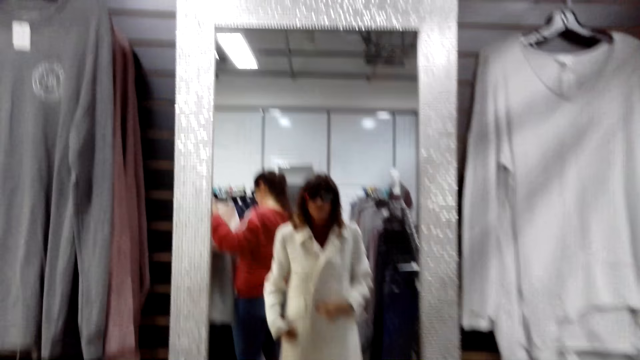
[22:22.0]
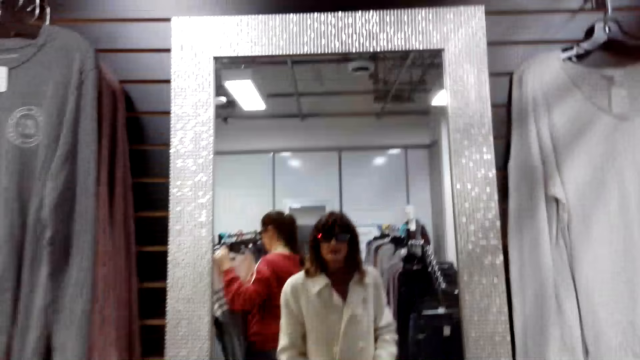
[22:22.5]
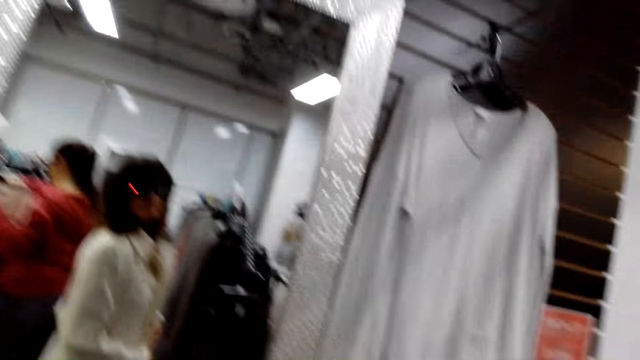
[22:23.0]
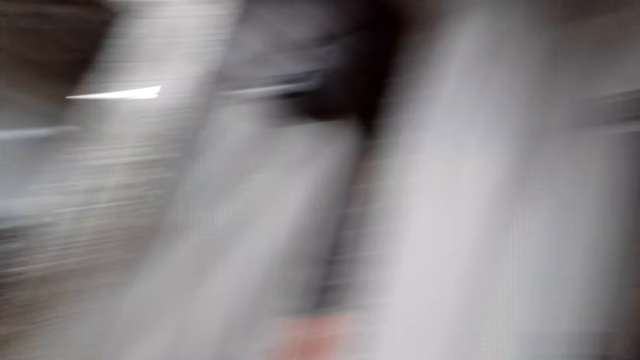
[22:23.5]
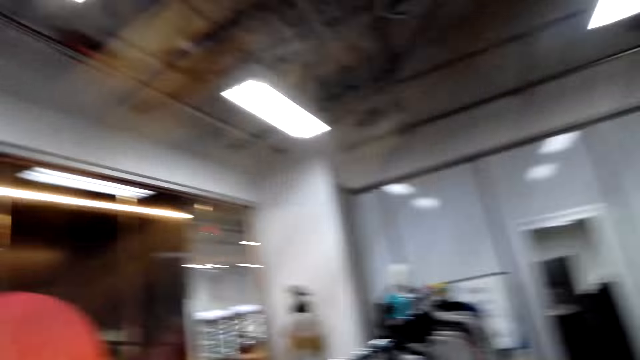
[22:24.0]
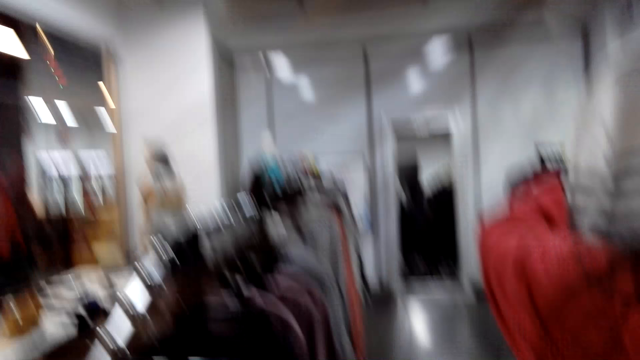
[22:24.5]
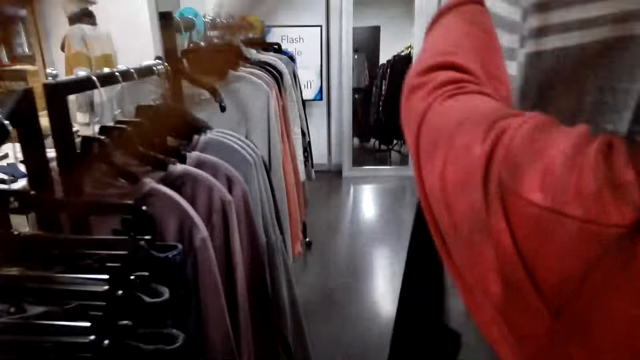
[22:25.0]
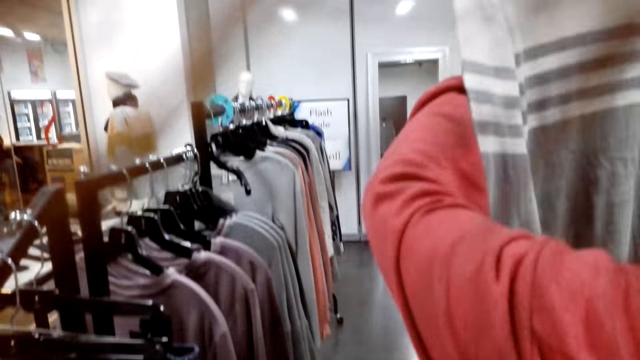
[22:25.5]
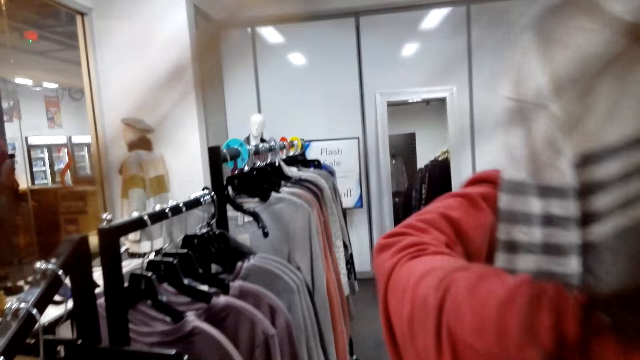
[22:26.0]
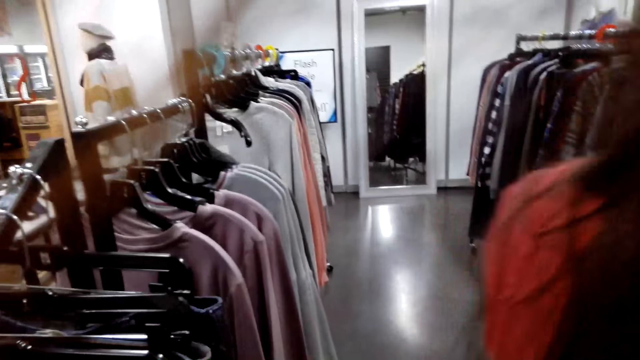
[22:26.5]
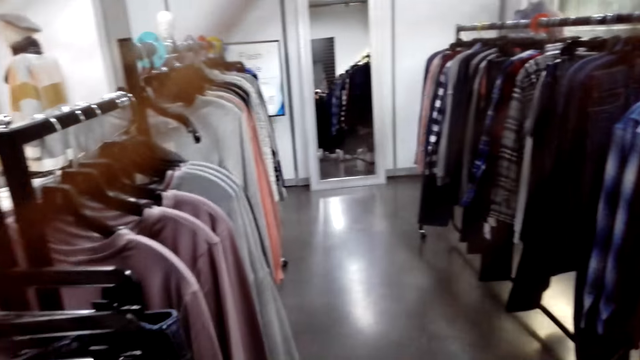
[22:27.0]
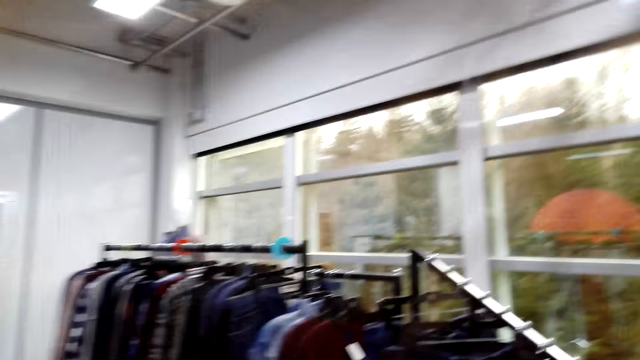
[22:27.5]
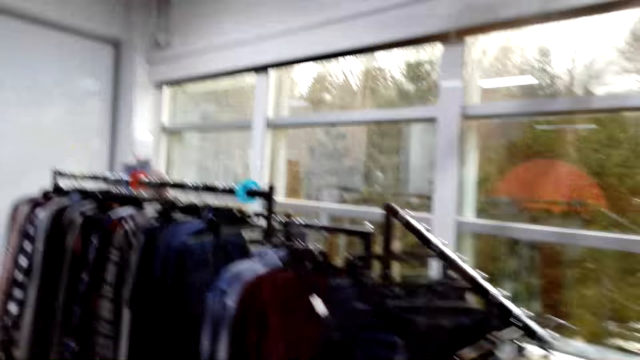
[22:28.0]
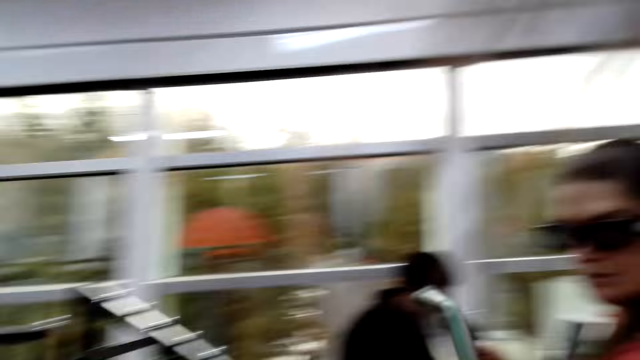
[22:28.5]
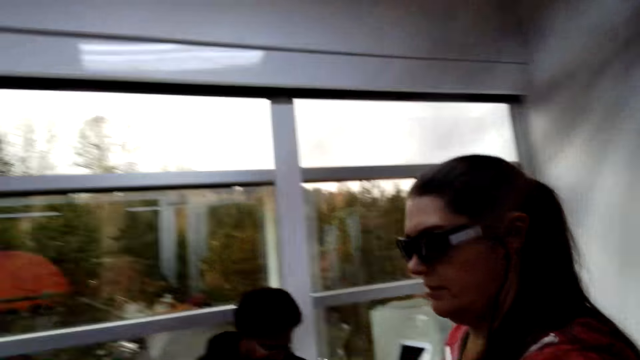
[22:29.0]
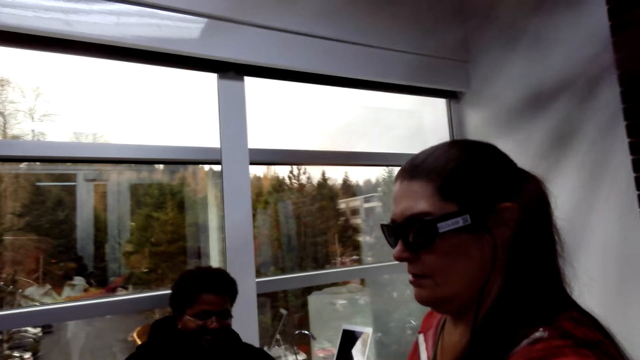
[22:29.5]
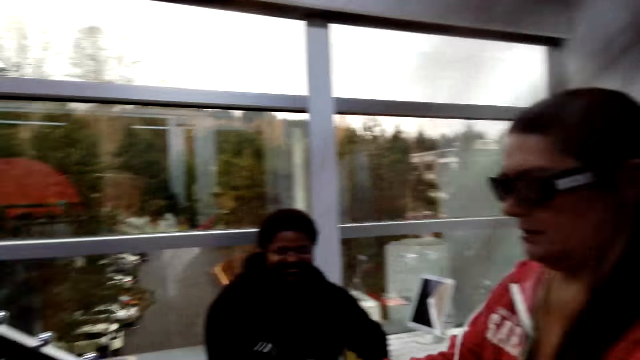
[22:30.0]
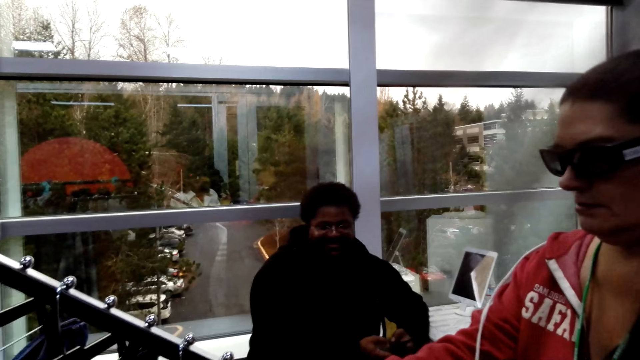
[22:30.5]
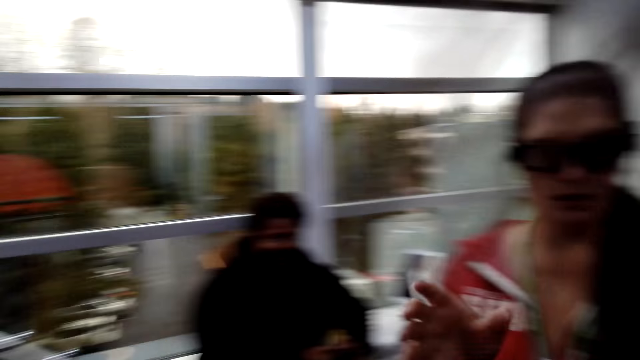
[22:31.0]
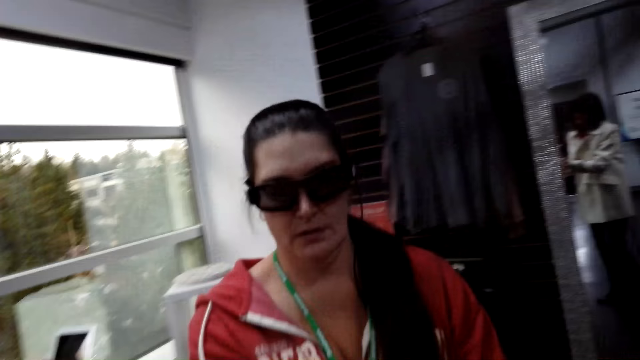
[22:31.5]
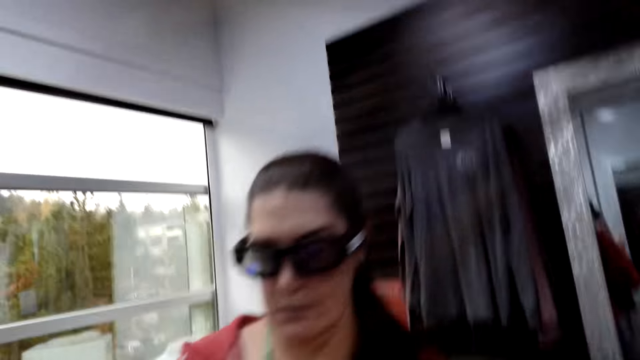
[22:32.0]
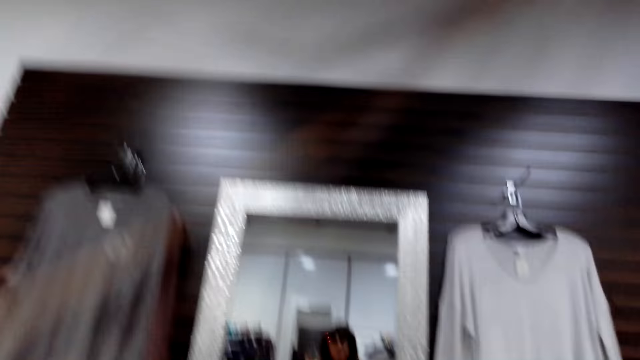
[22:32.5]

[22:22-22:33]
The camera wearer stares at the mirror. They walk around the room. A woman selects the blouse from the hanger line. The woman takes a photo of another woman.

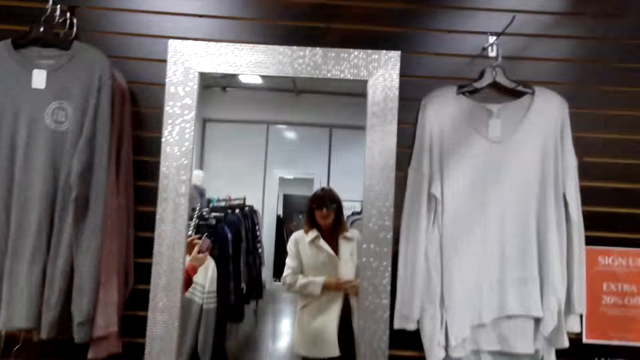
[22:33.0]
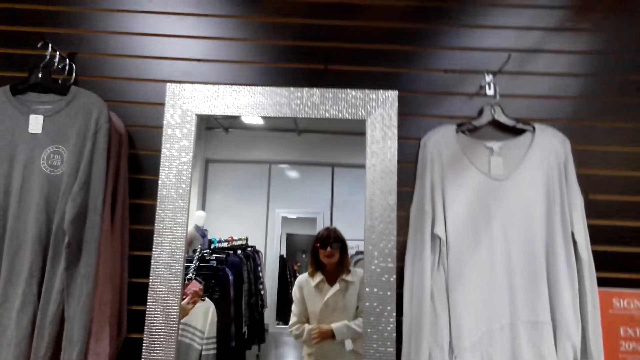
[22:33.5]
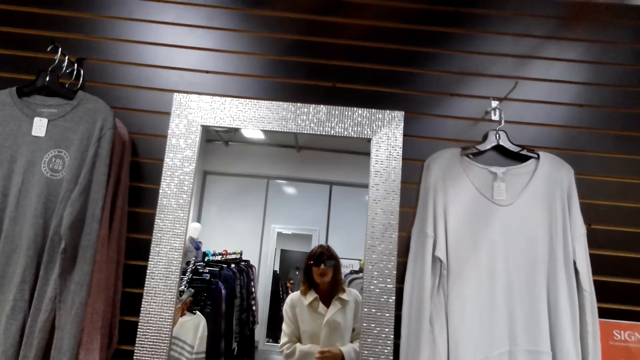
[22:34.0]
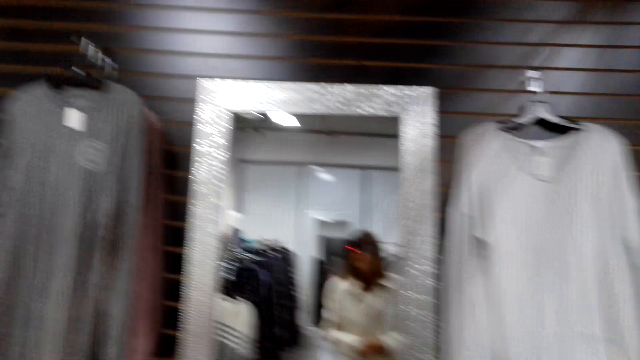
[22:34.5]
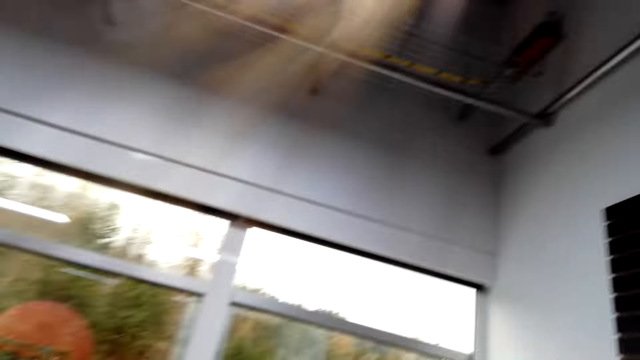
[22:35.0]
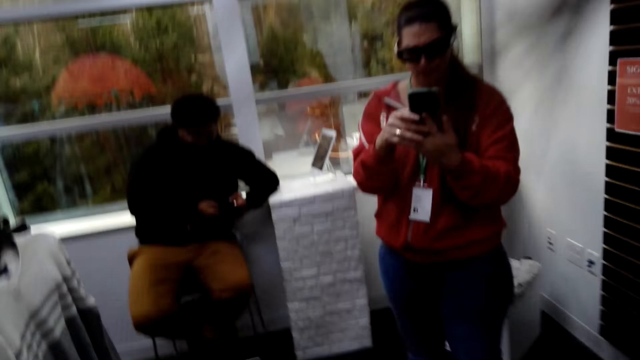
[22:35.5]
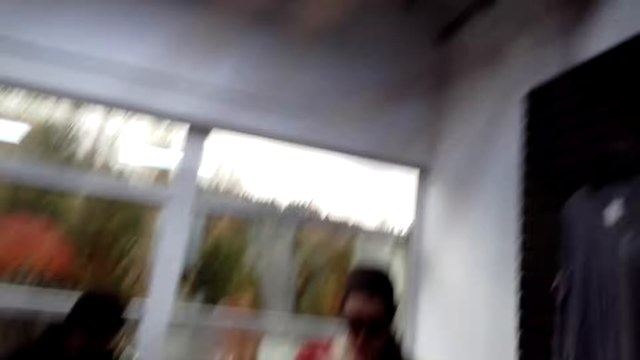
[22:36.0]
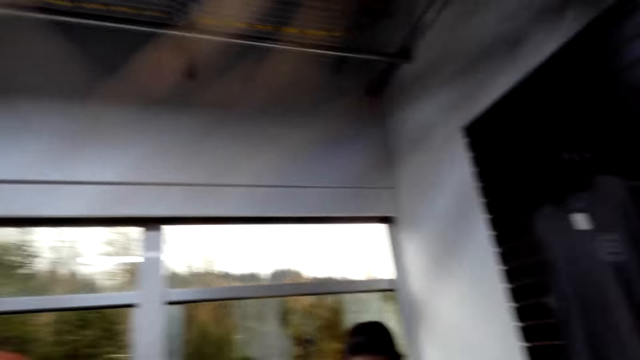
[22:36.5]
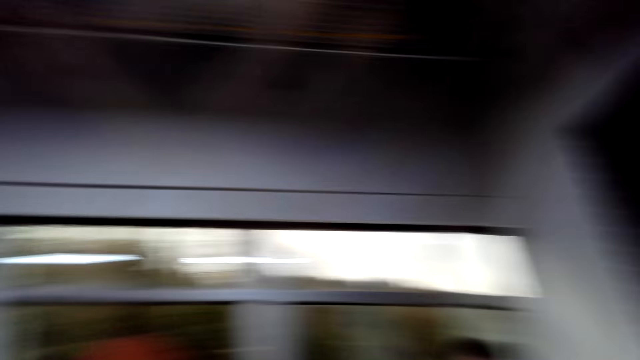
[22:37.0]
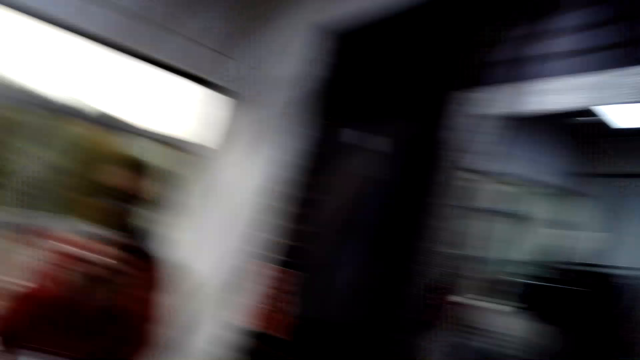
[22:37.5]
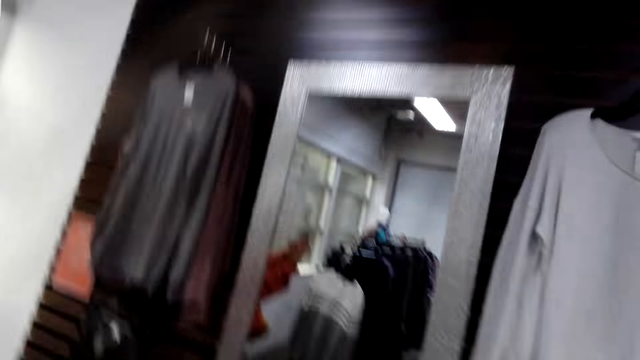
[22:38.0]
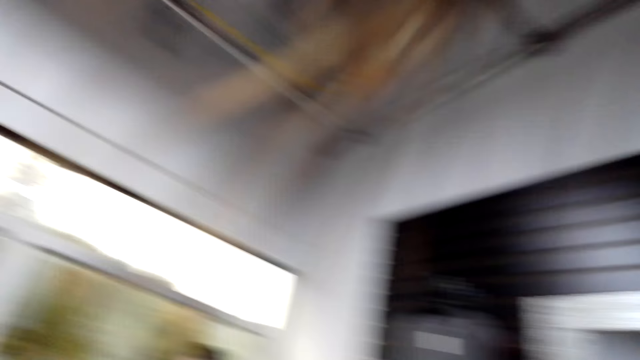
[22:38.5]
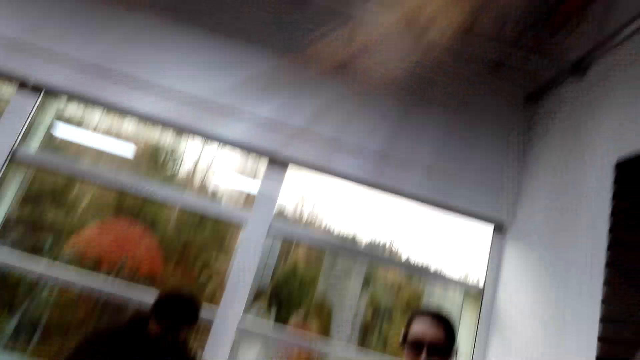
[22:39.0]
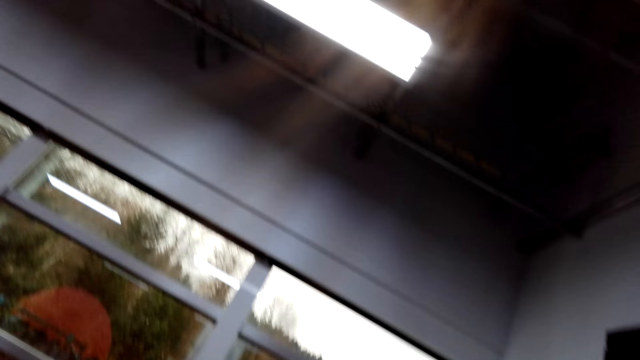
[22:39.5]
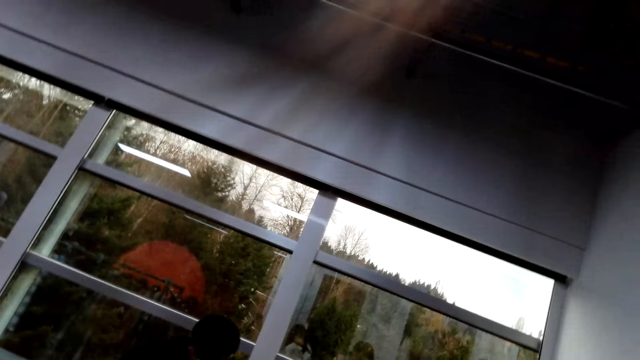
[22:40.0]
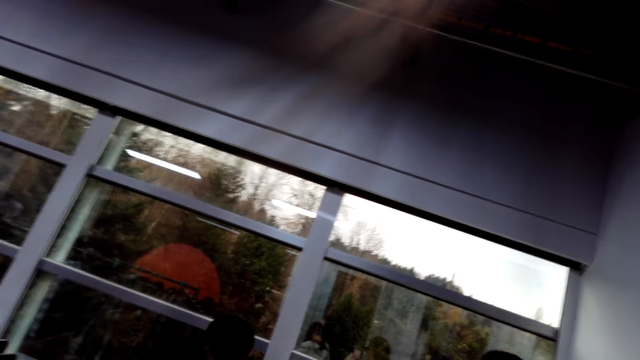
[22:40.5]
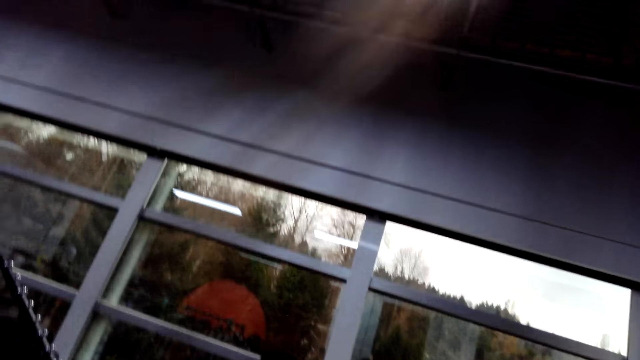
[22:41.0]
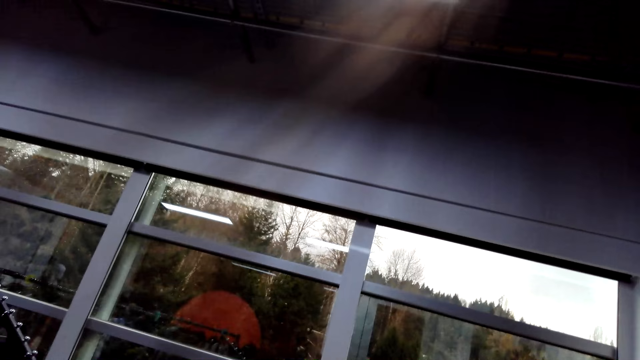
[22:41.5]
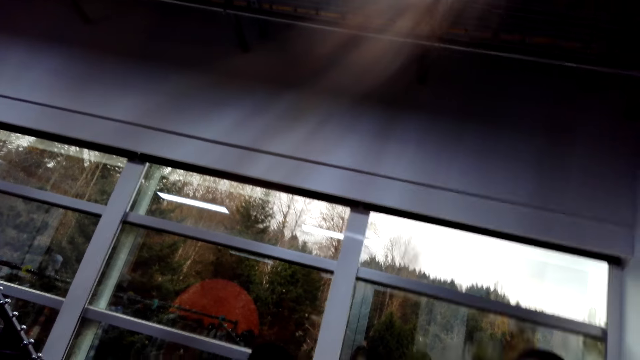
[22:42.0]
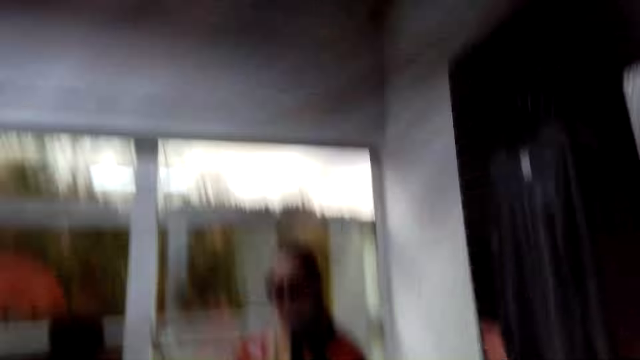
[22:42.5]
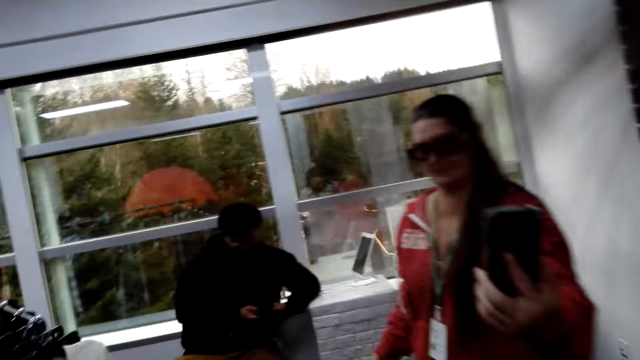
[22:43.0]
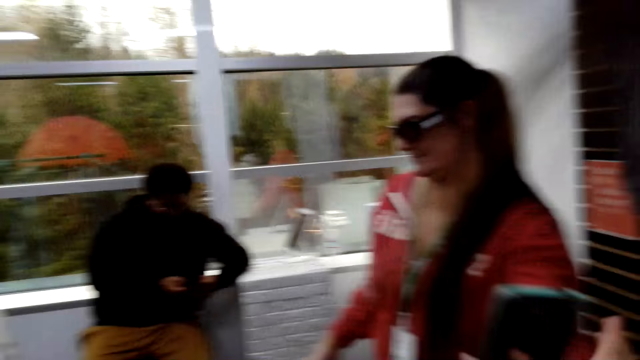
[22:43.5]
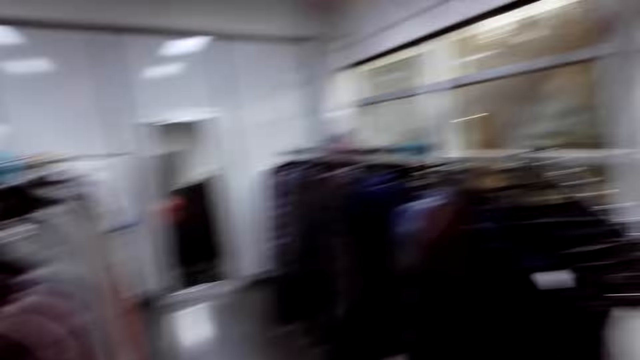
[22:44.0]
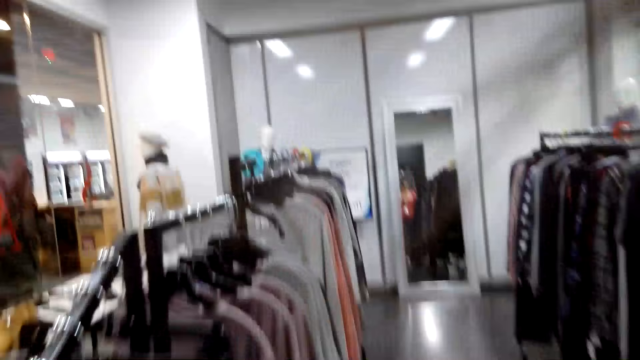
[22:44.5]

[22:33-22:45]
A woman looks at herself in the mirror. The camera wearer inspects the top. Another woman takes a photo of the first woman. The camera wearer looks around the room.
